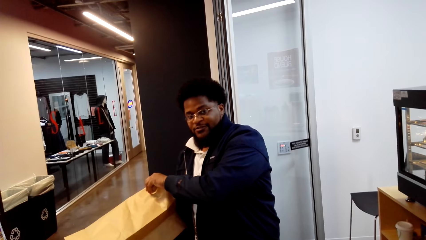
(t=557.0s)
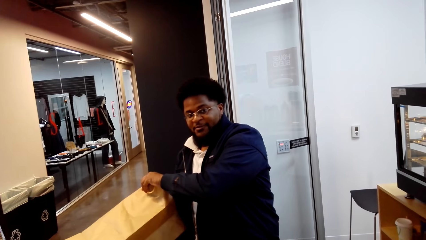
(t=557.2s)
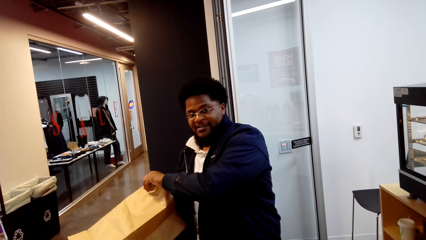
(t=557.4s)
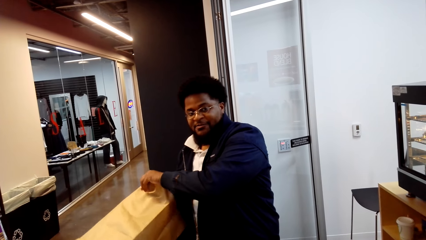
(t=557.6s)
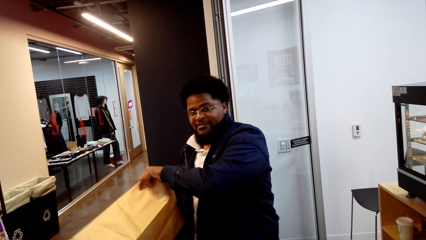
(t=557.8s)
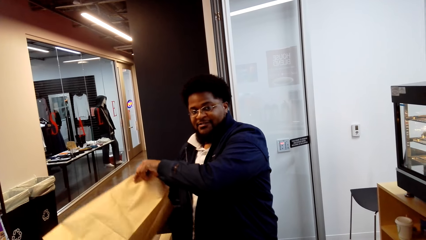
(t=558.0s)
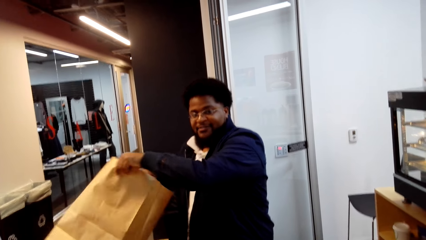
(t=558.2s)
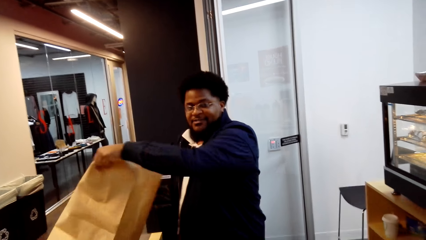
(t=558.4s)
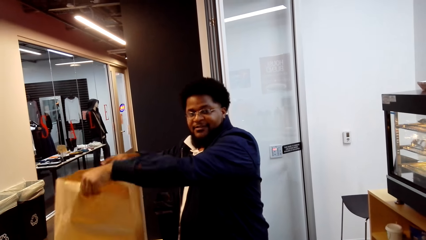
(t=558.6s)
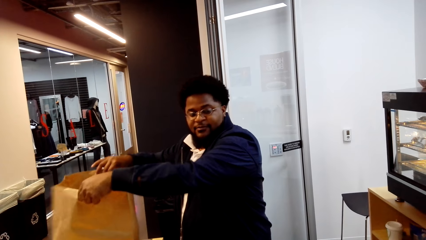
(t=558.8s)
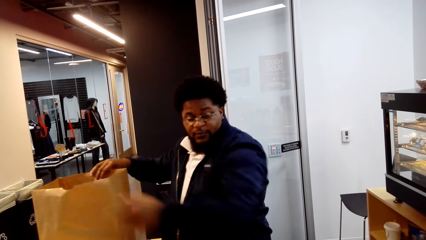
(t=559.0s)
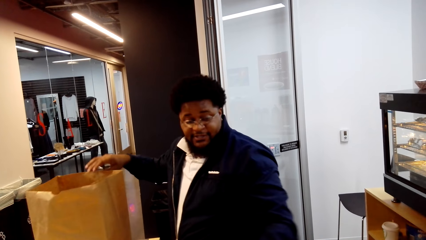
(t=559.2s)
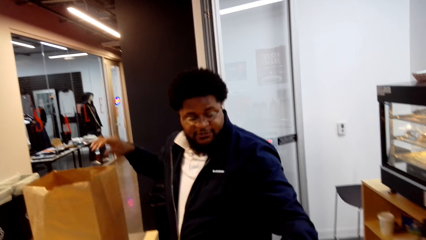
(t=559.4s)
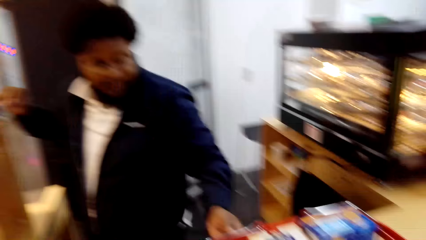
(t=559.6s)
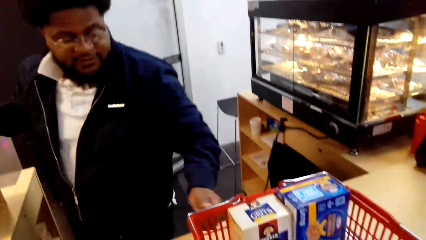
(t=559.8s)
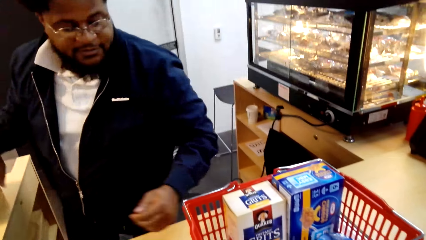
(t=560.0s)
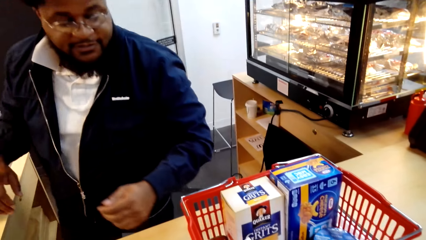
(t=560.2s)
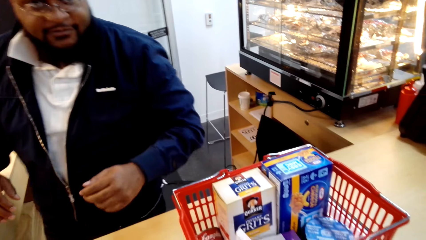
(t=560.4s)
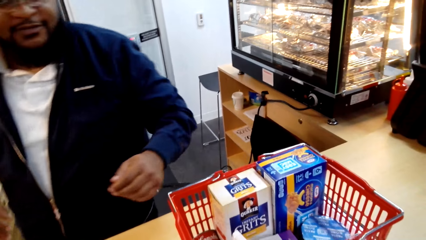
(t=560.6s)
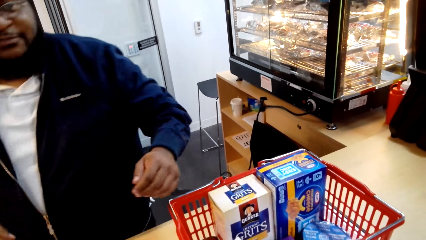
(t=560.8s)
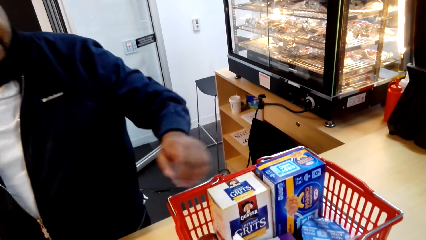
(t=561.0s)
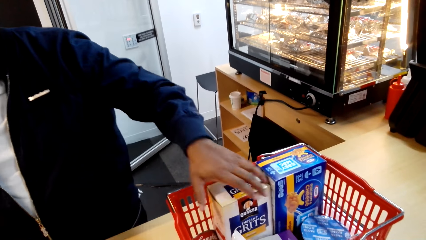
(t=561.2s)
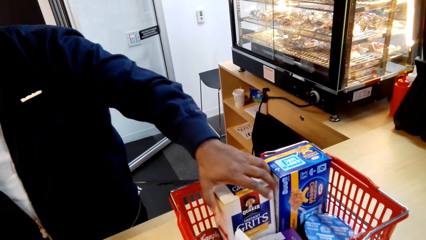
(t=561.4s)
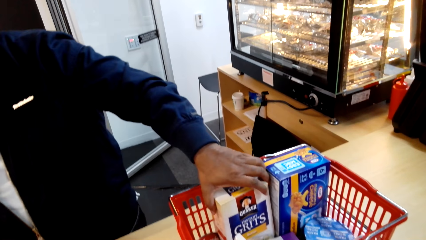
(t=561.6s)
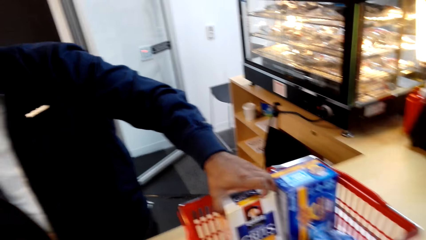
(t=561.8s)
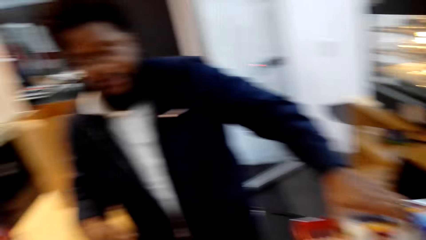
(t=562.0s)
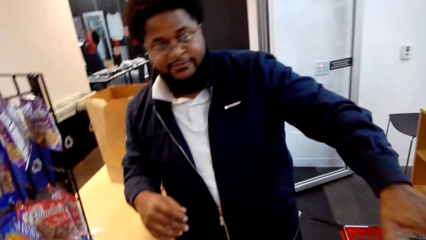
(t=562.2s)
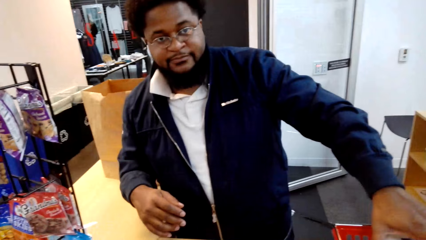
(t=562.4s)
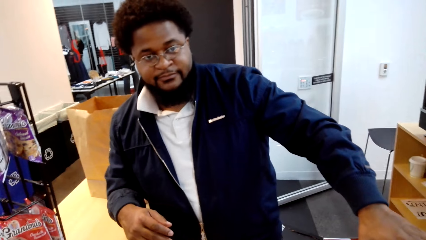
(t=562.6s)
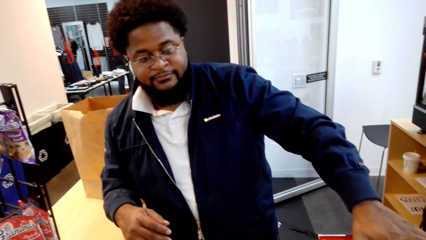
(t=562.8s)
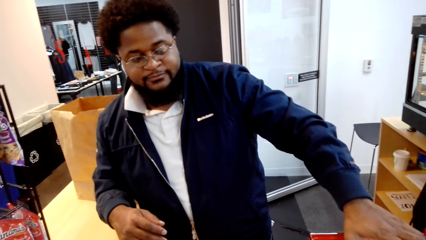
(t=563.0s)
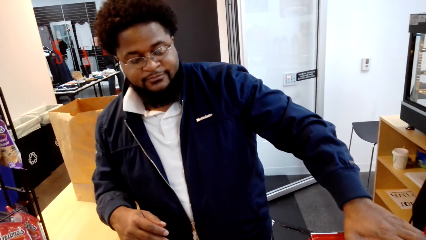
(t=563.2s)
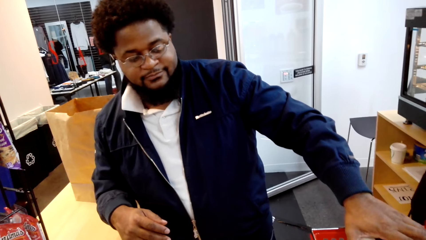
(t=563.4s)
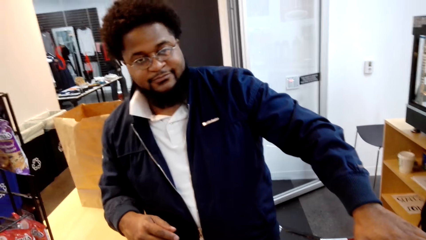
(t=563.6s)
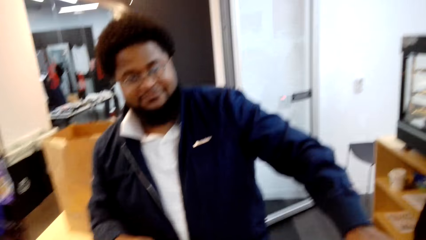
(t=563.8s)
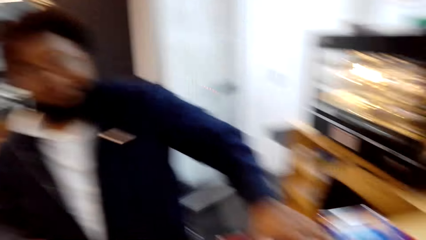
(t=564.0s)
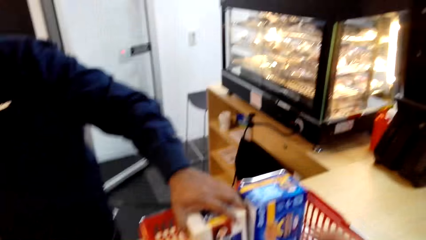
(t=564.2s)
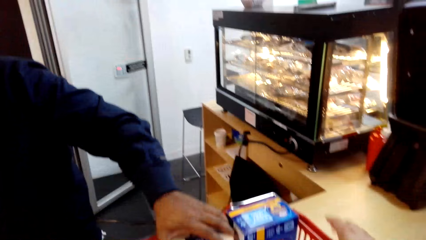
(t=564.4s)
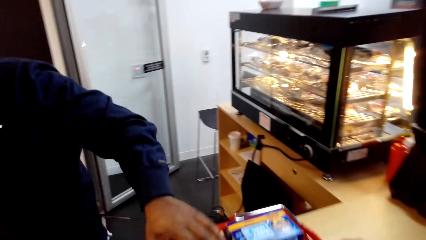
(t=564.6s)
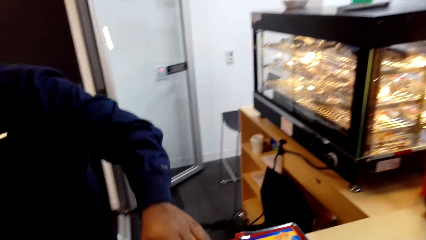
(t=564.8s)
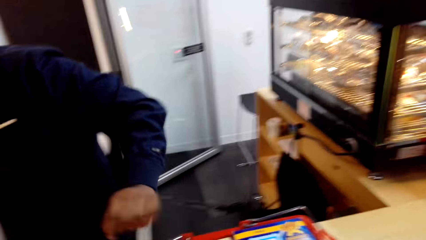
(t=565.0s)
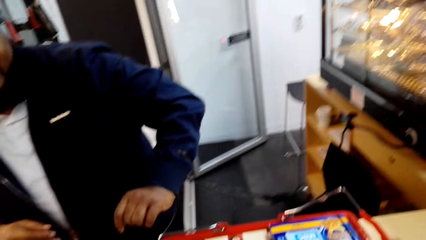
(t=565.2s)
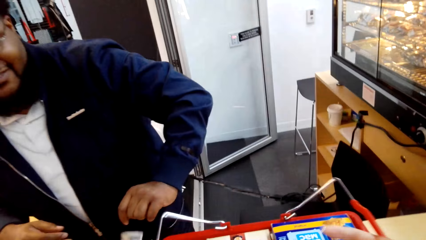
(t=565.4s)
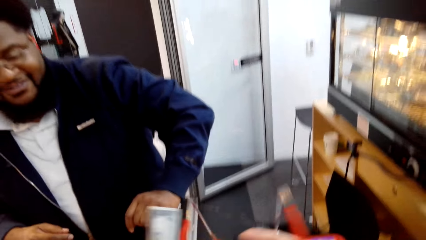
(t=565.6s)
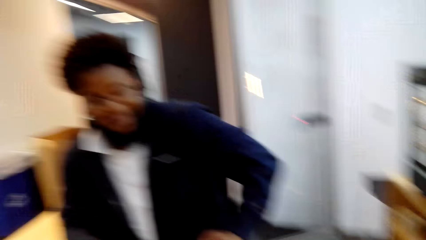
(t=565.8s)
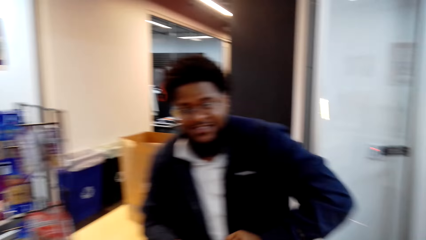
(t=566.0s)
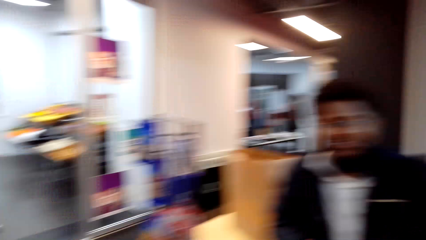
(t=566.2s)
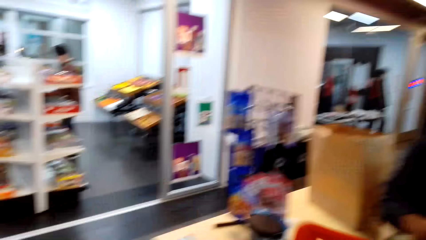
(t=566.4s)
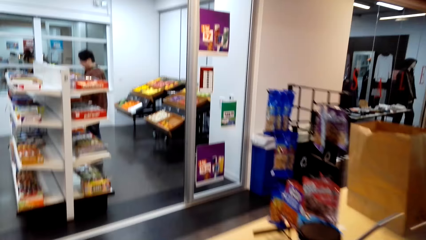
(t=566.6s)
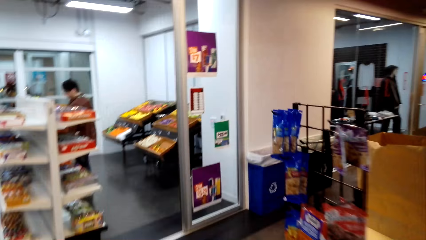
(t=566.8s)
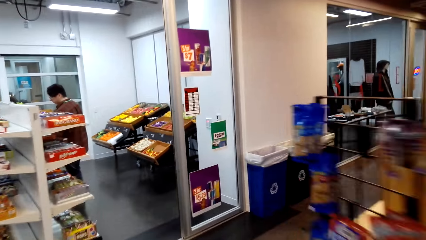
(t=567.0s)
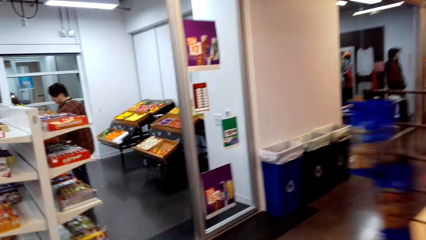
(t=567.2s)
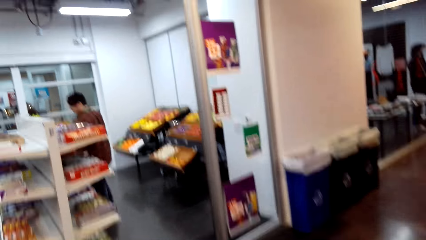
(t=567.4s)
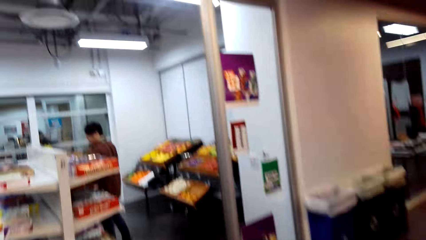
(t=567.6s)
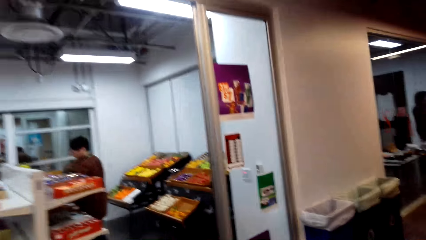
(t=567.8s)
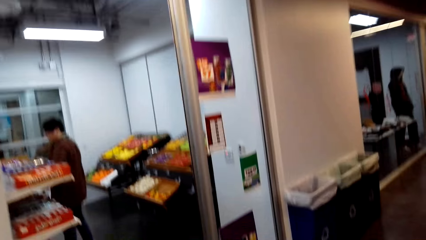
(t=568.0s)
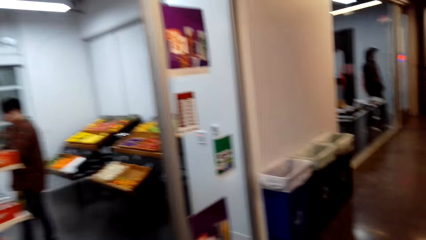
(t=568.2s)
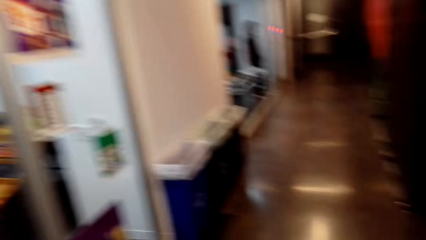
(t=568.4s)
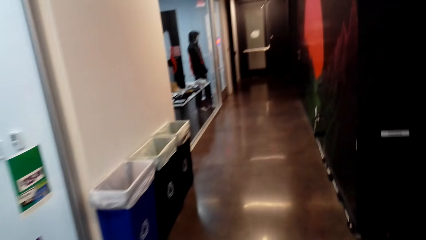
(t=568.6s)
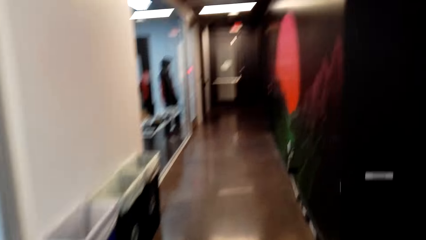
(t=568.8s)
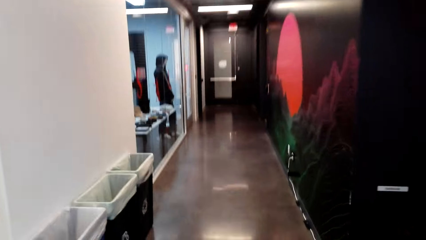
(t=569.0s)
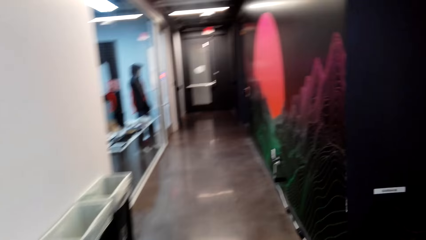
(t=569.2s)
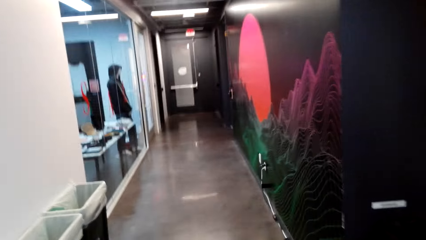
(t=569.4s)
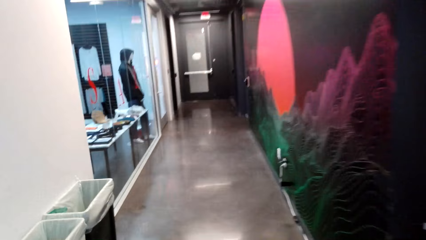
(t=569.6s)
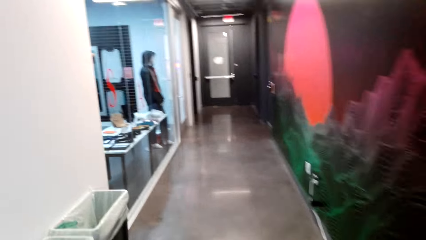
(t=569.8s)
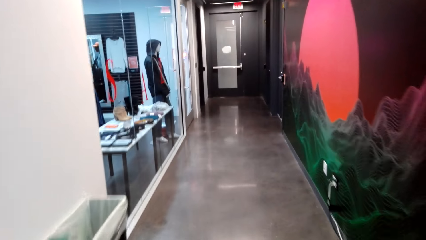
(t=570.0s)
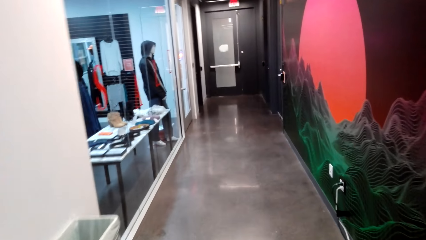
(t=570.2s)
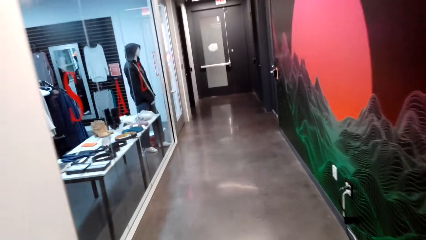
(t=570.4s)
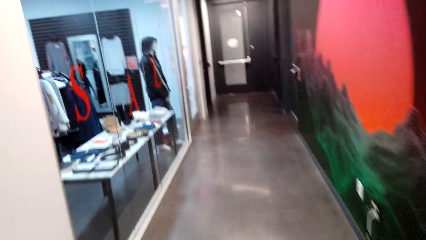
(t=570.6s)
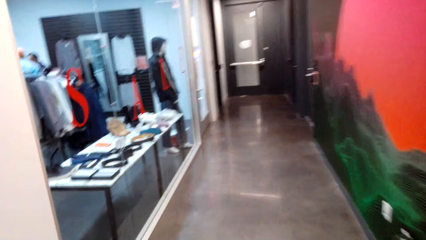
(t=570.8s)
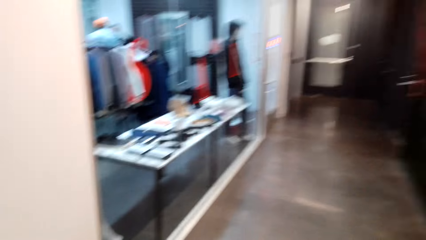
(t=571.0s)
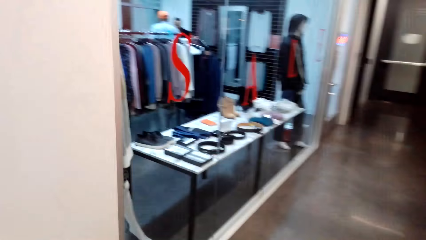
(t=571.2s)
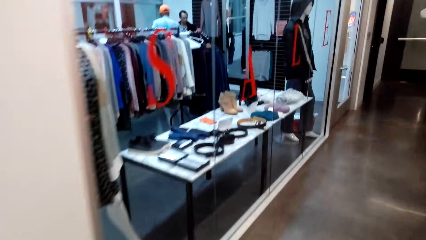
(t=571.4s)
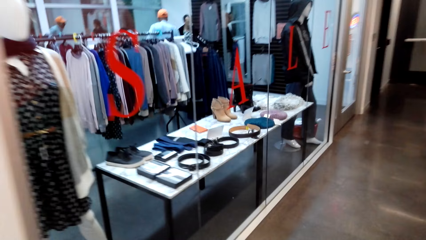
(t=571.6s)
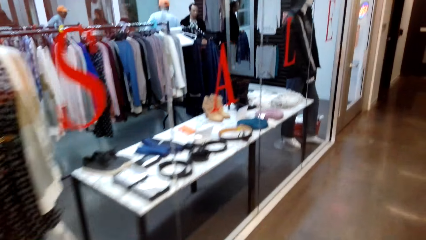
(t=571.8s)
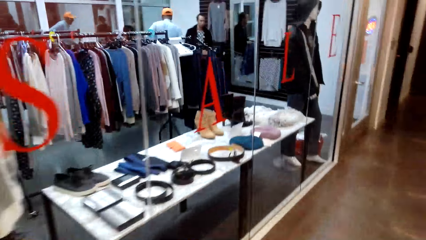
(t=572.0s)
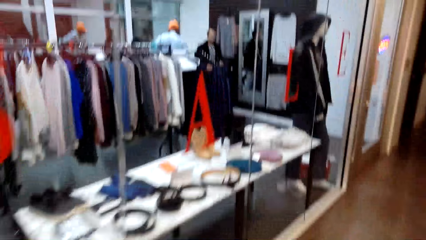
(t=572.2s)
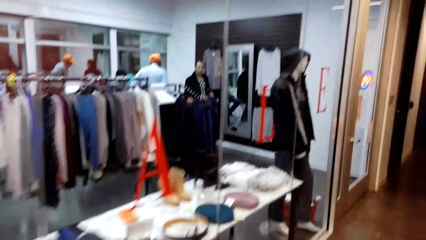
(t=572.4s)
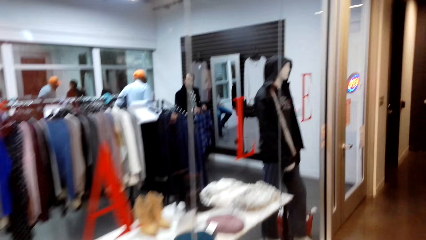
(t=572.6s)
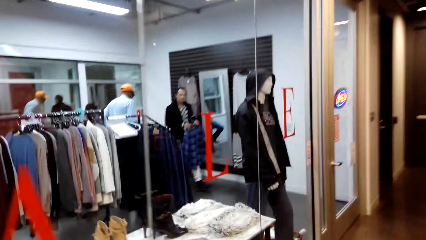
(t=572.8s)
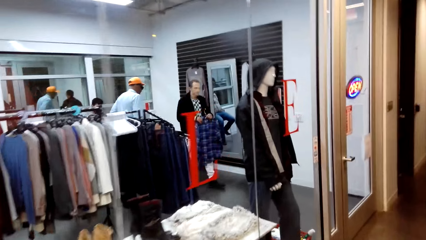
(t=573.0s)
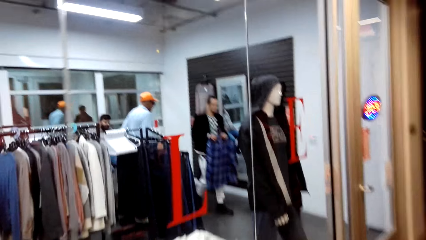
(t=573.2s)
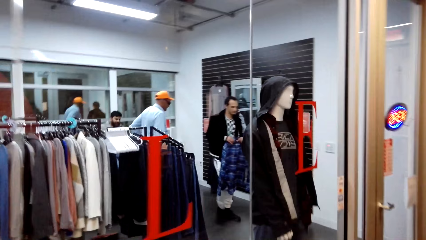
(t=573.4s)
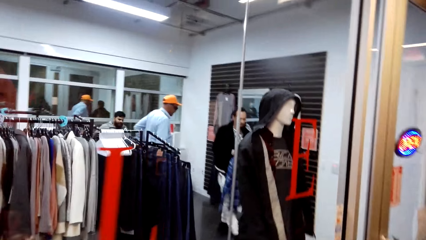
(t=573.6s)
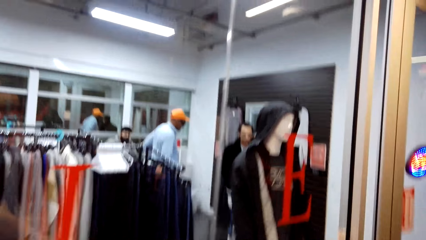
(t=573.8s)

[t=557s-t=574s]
The camera wearer interacts with a cashier. The cashier puts a paper bag on the counter, moves around, and holds a box of grits in the shopping basket. The camera wearer picks up the shopping basket on the counter. They walk around the store.
